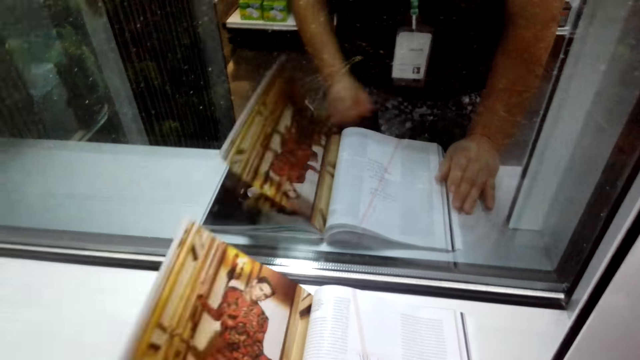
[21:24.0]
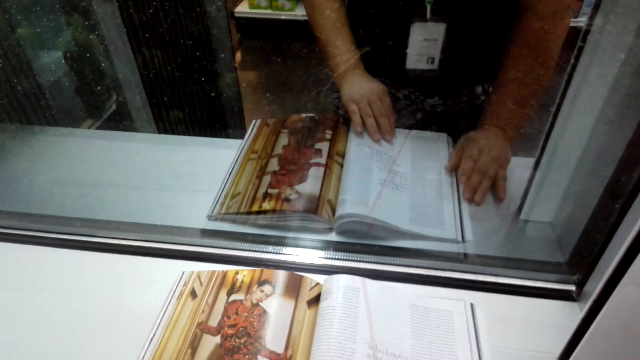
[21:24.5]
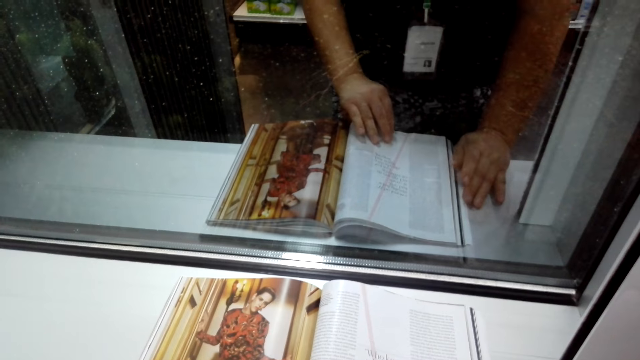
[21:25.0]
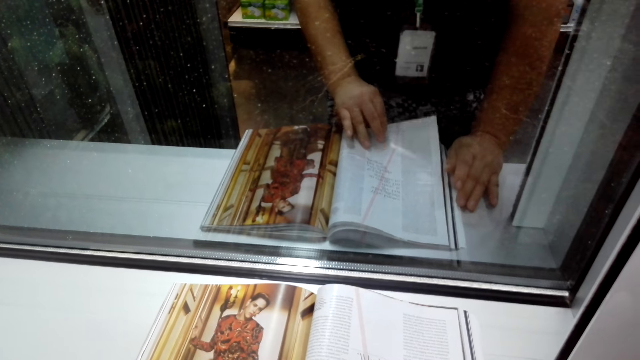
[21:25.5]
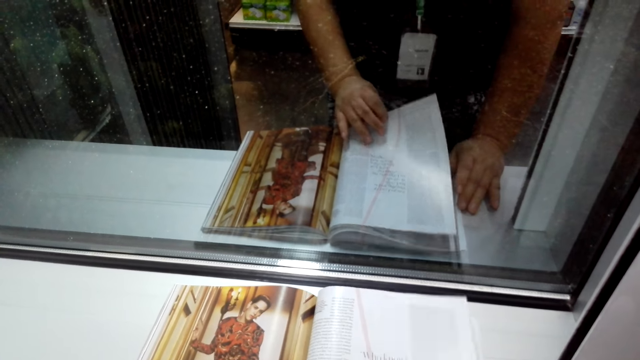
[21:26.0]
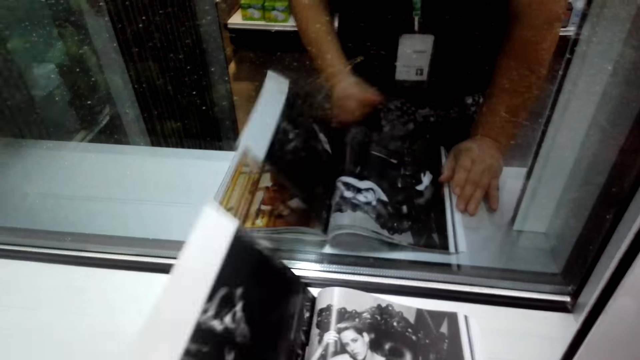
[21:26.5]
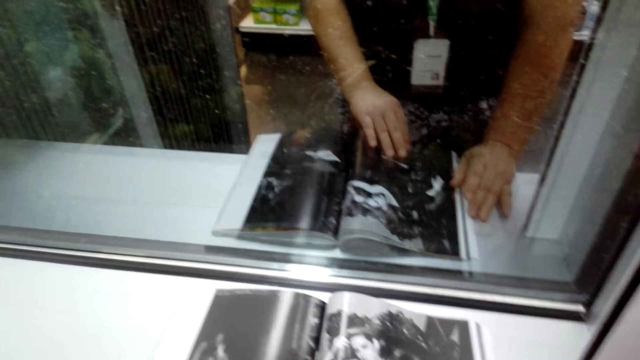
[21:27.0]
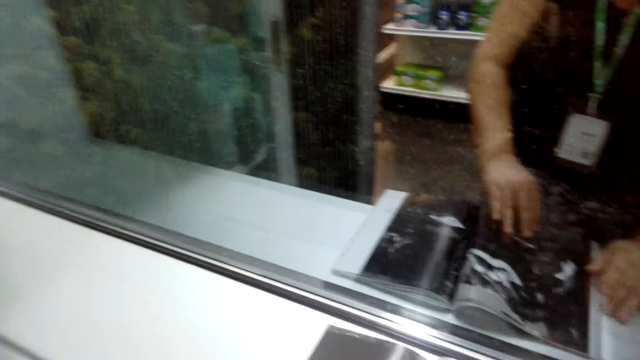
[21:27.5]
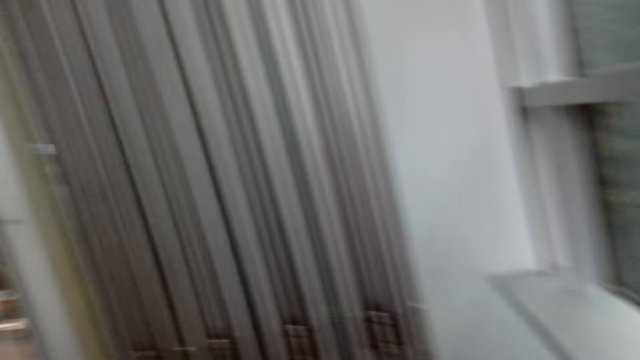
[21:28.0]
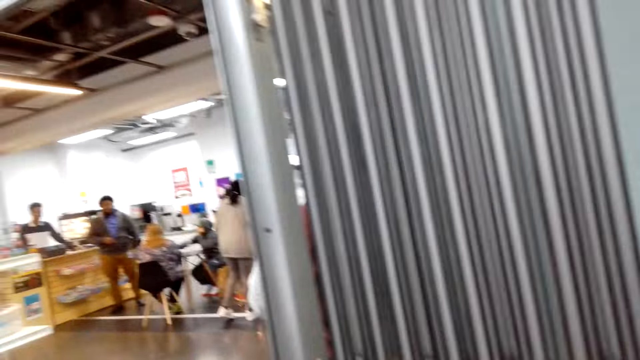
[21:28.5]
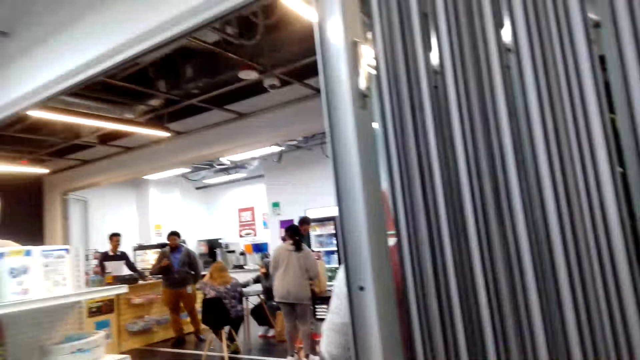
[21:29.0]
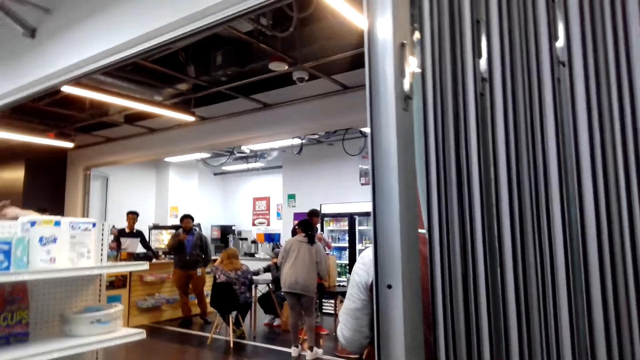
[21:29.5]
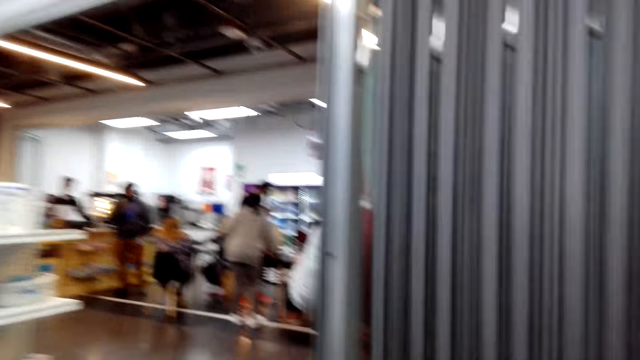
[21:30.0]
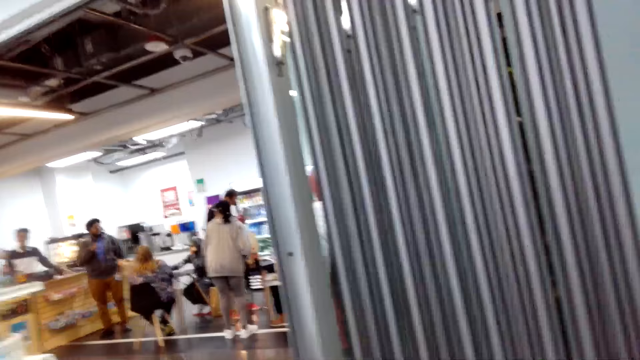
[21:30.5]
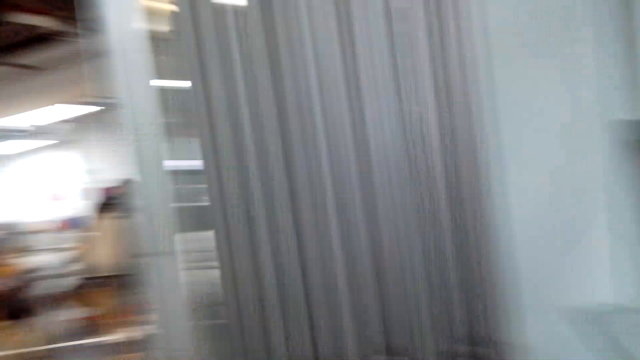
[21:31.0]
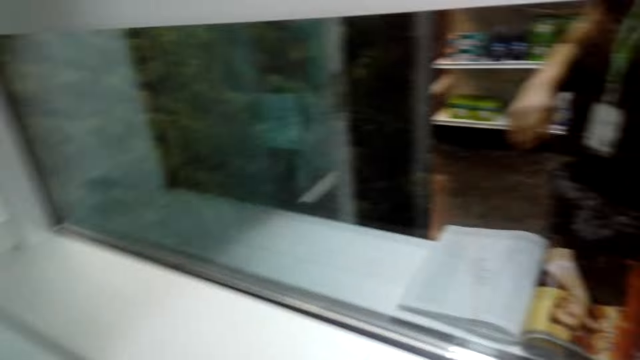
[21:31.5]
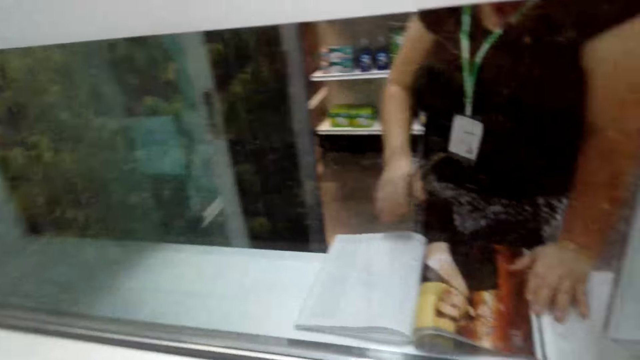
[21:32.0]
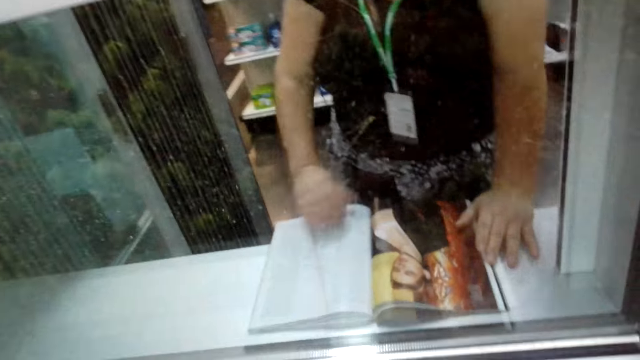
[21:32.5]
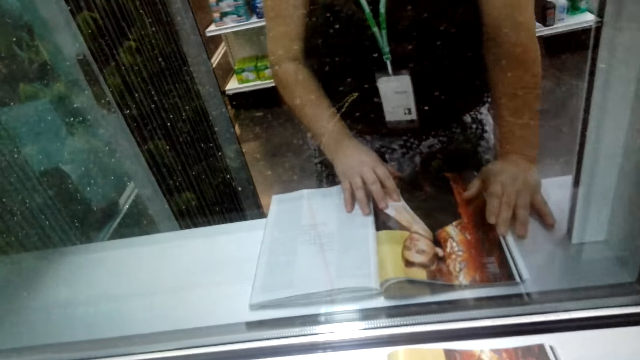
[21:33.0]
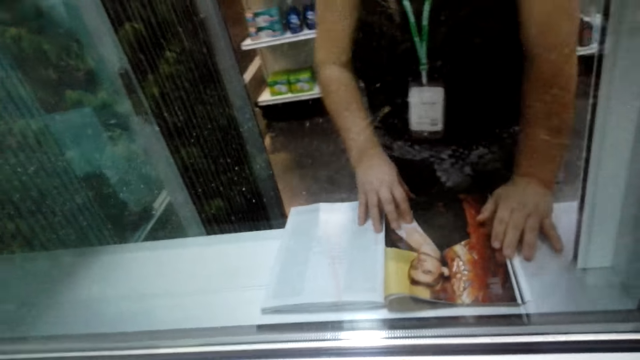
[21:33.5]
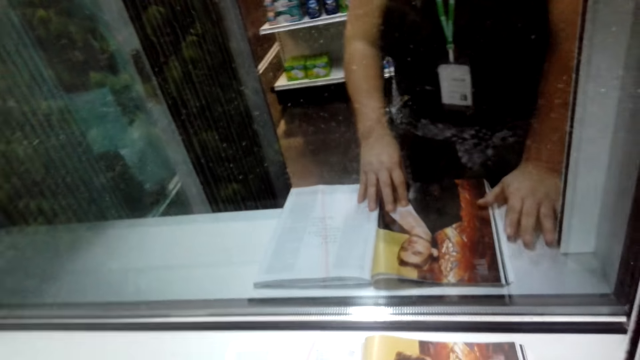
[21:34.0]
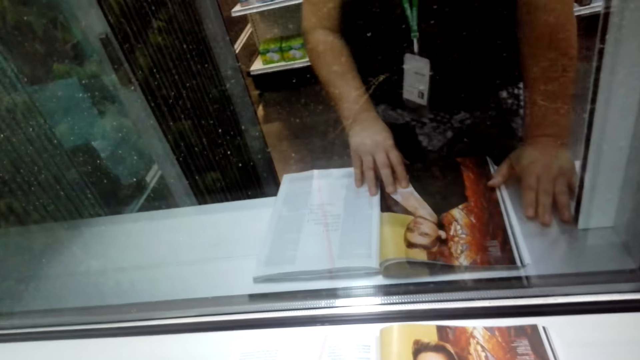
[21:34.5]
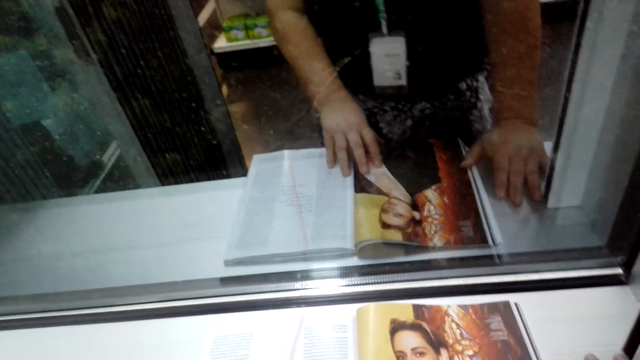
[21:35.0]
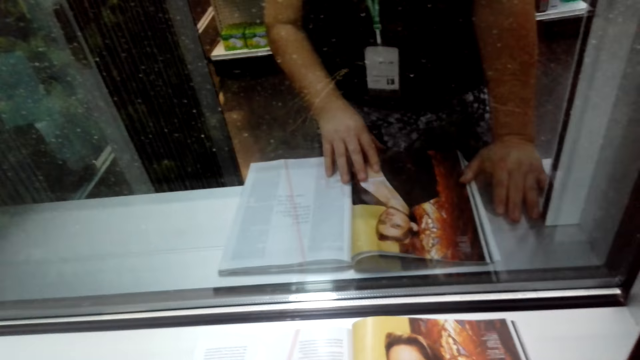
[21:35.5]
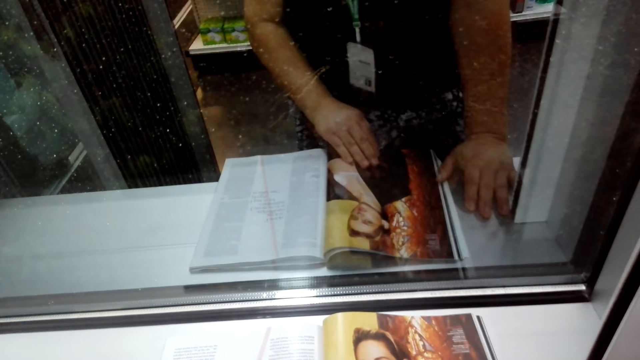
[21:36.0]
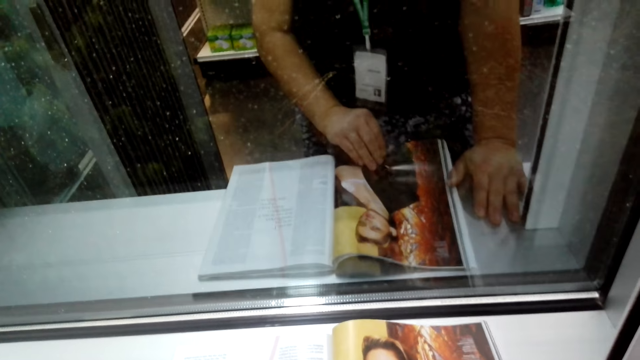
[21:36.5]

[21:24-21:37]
The camera wearer looks around the supermarket. They read the magazine.

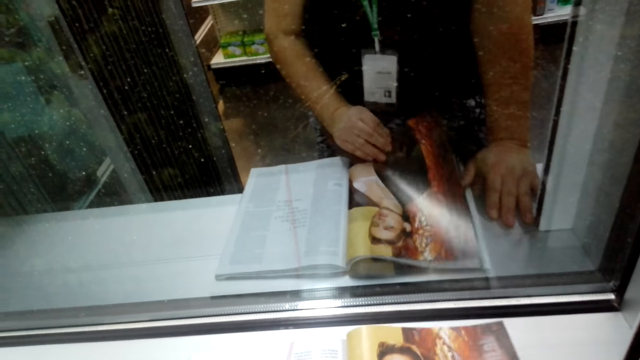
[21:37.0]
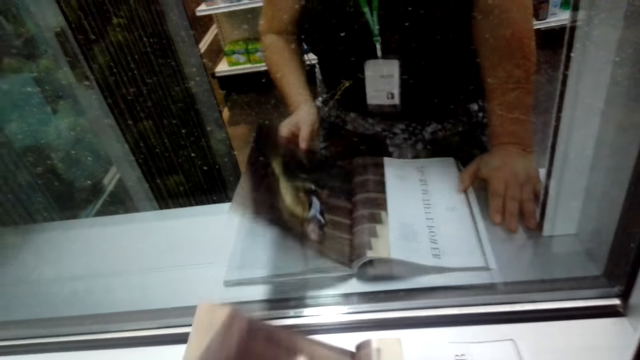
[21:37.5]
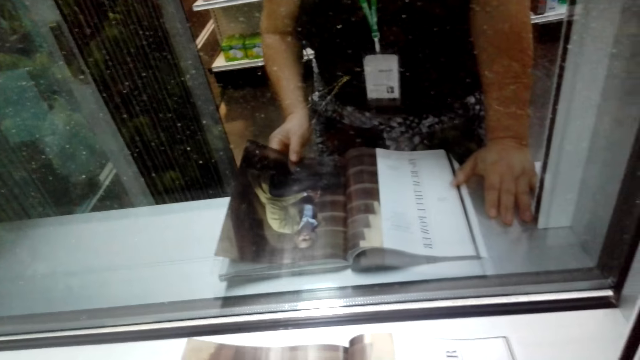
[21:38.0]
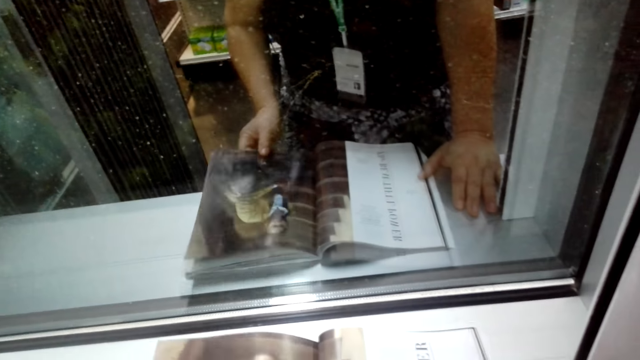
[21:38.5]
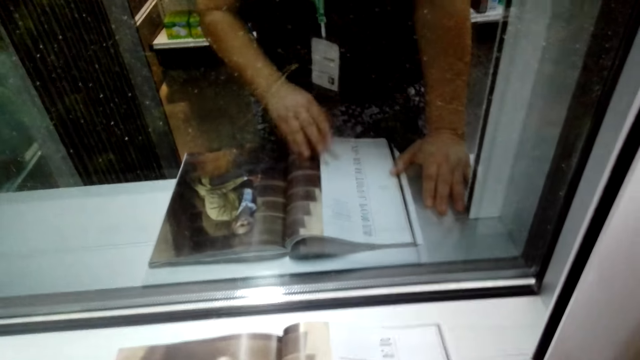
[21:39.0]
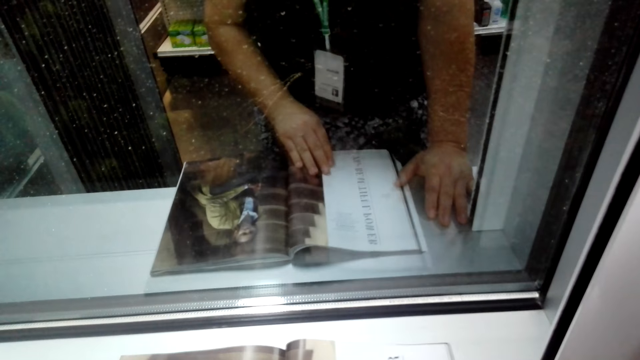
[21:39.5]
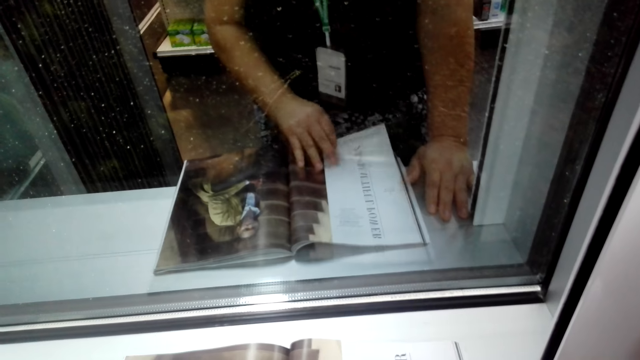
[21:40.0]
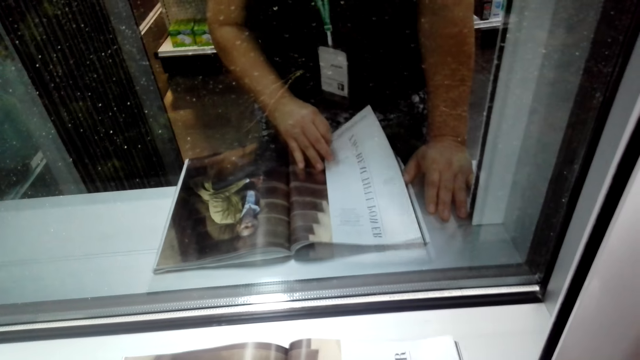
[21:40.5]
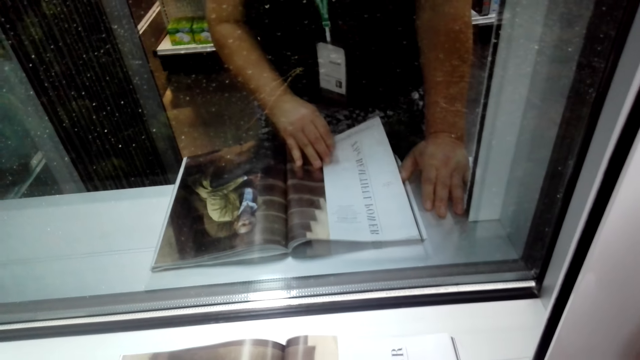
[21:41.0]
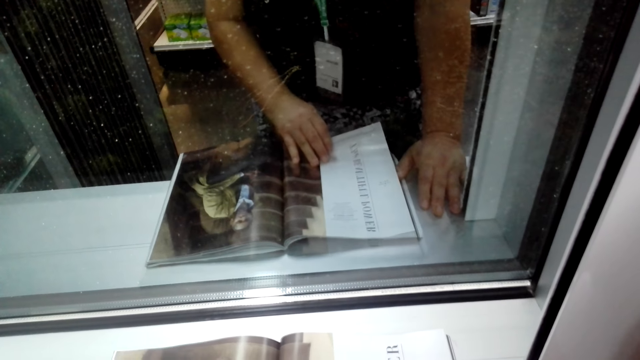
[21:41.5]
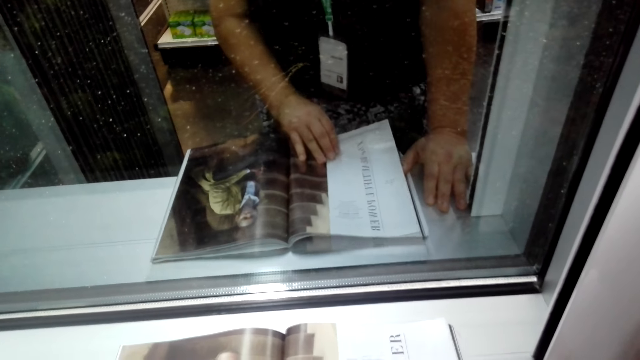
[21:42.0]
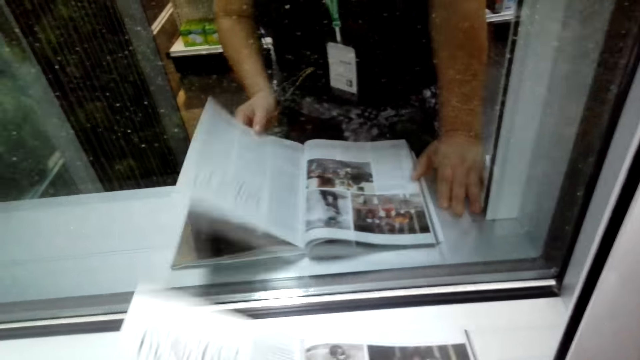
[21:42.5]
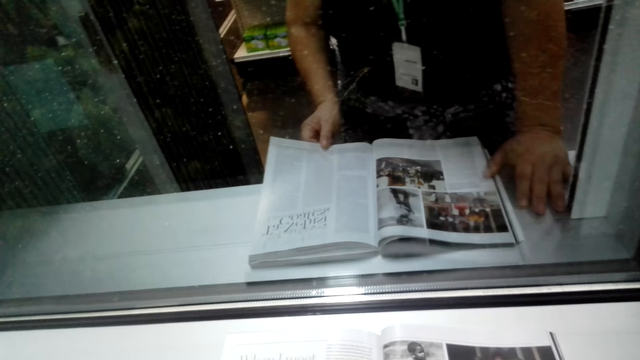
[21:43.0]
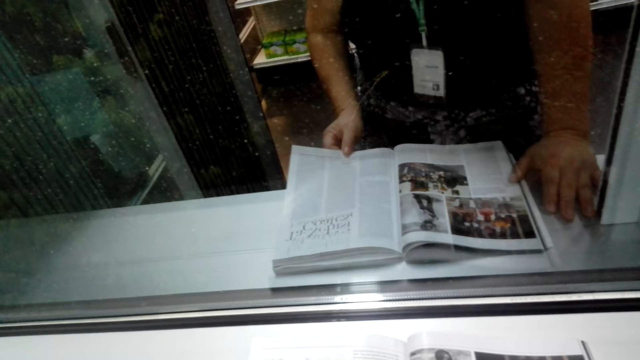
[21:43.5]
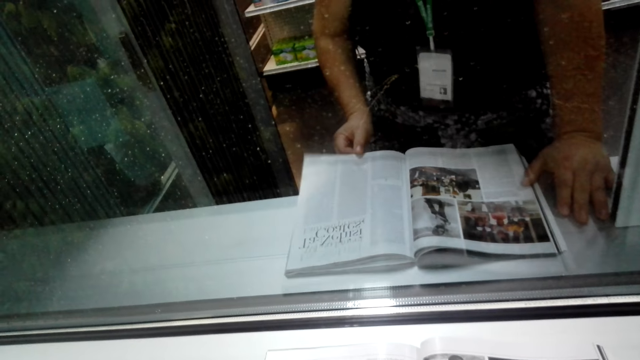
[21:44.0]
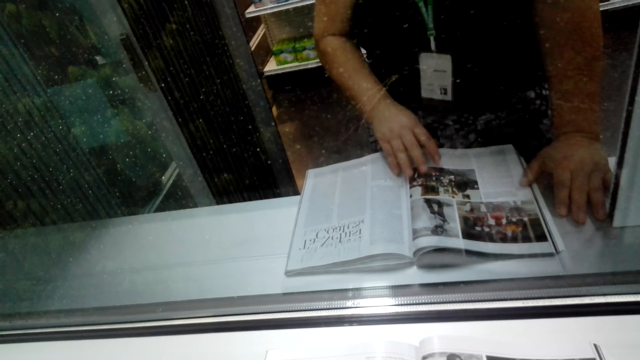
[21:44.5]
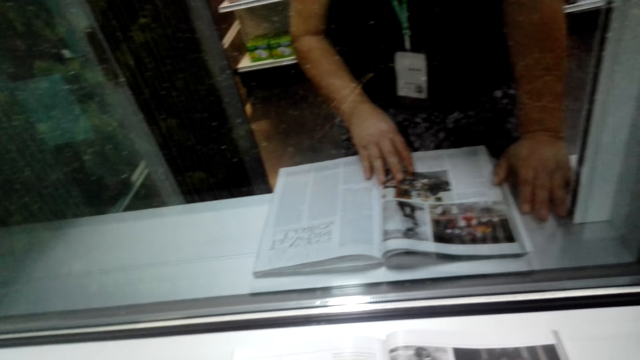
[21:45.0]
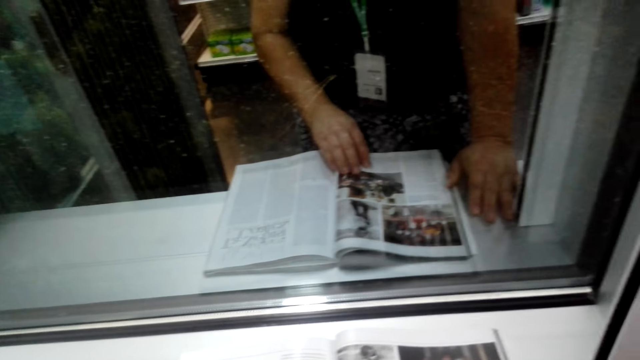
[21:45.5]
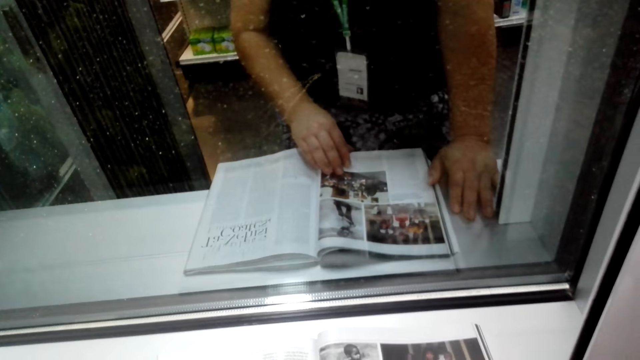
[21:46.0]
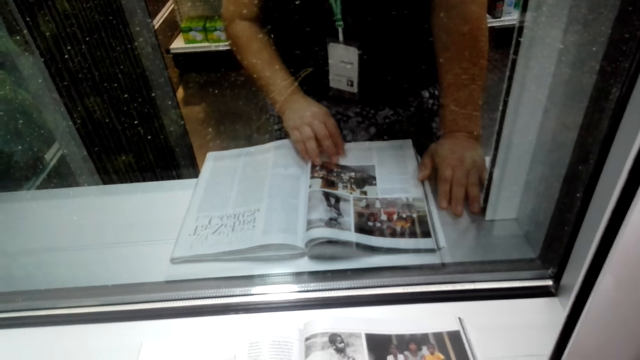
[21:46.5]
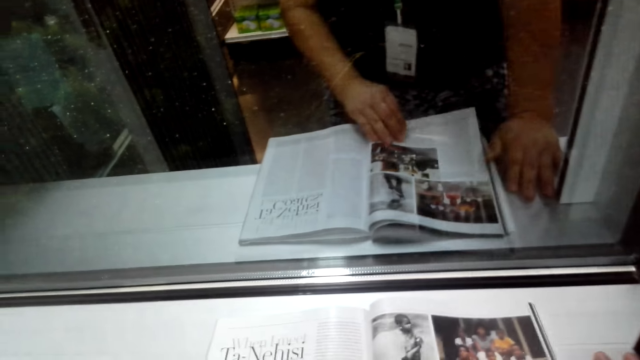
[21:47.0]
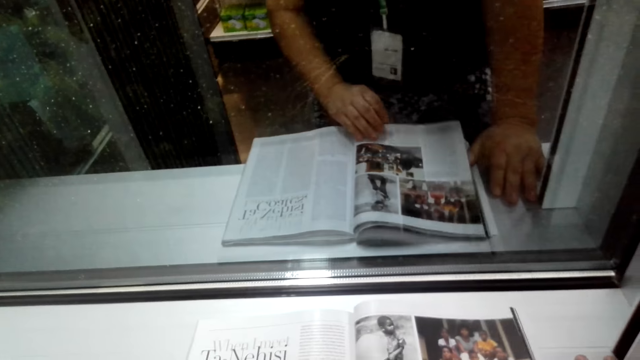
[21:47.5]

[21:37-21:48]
The camera wearer opens the magazine. They turn the magazine pages. They read the magazine. They turn the magazine pages. They read the magazine. They turn the magazine pages.
